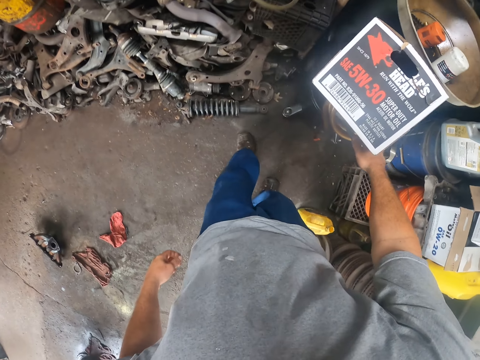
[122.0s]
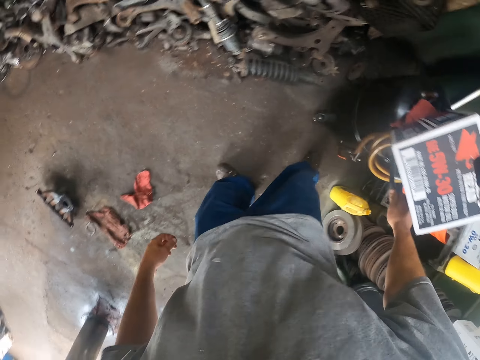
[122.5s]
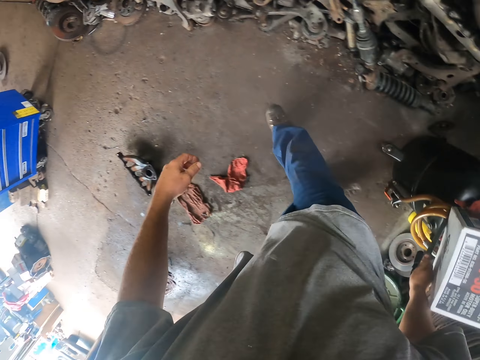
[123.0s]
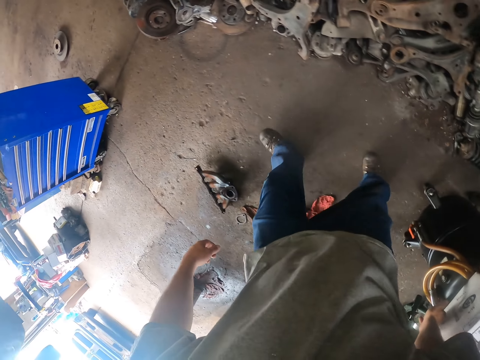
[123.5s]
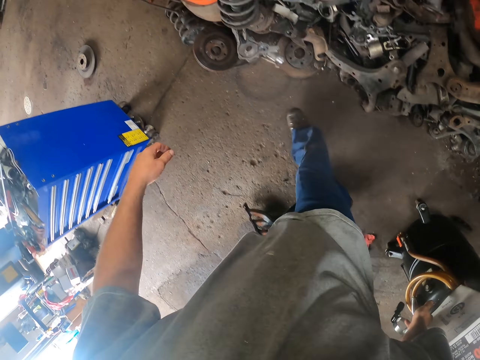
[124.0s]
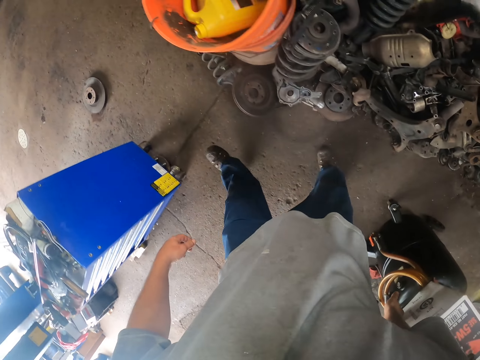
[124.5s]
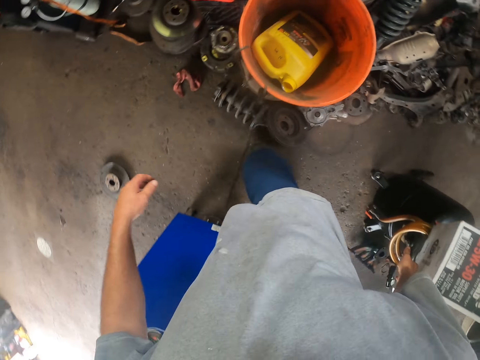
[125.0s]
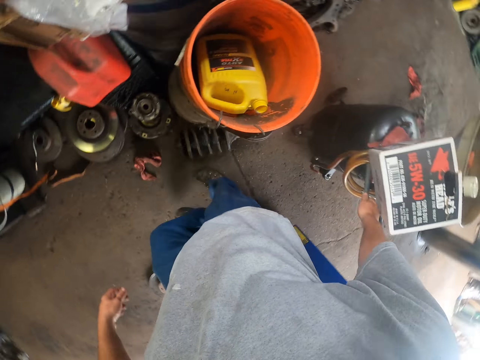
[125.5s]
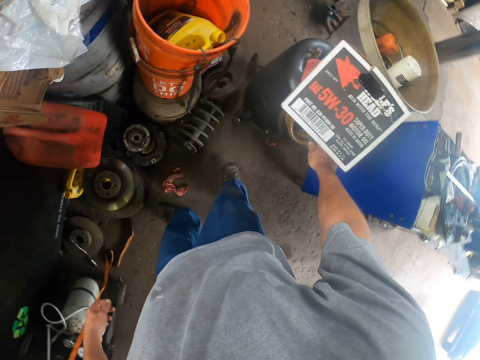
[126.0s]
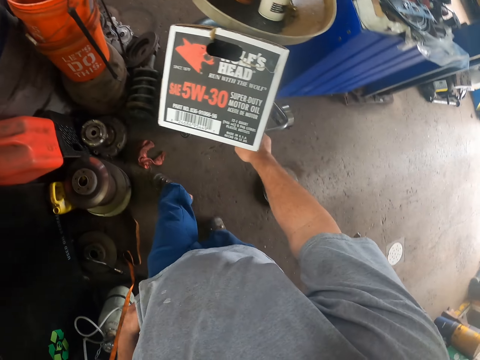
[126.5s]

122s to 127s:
The camera wearer pulls something with the tools.

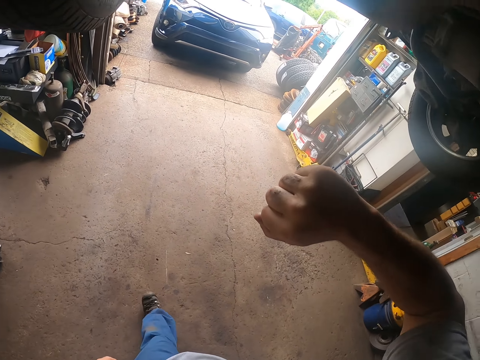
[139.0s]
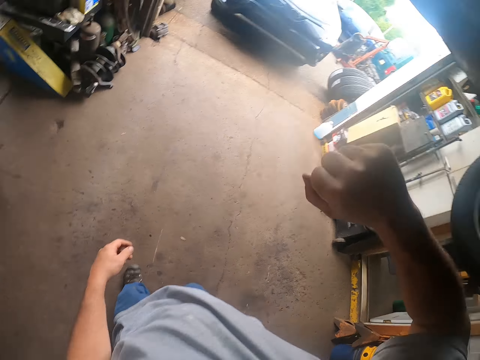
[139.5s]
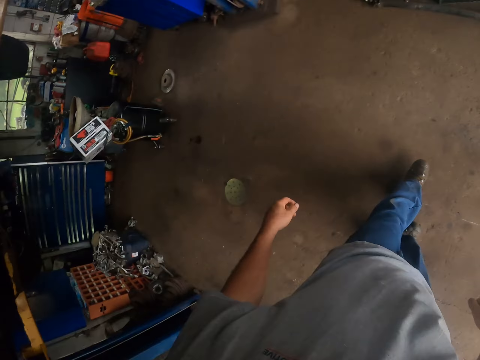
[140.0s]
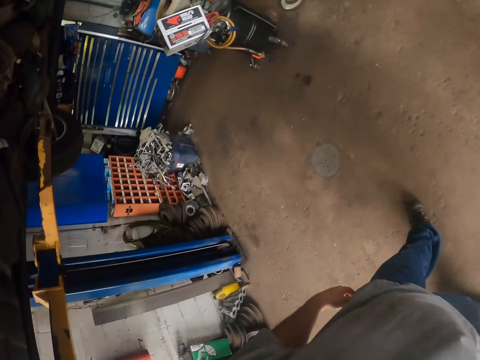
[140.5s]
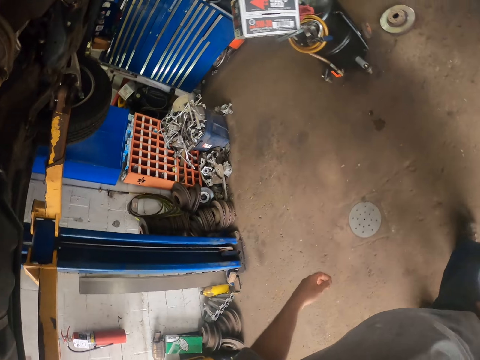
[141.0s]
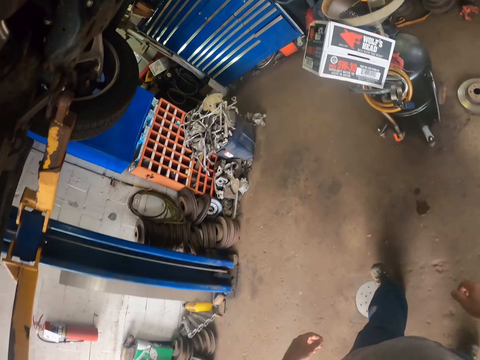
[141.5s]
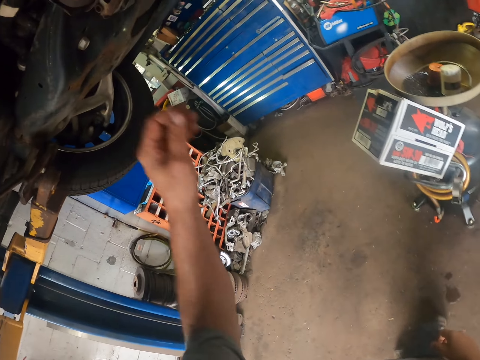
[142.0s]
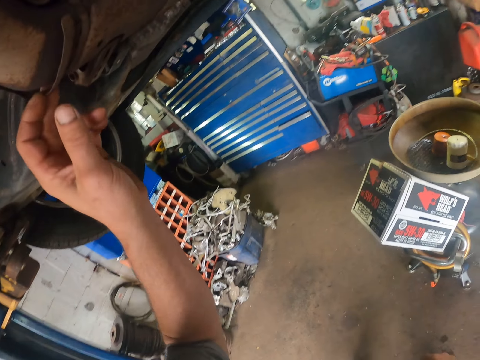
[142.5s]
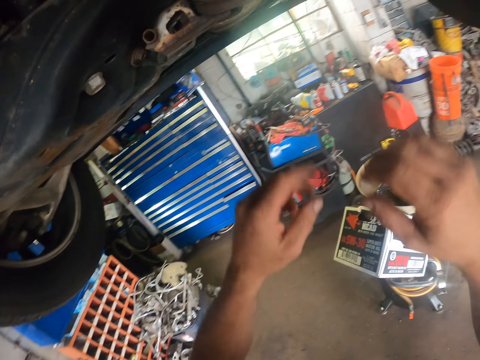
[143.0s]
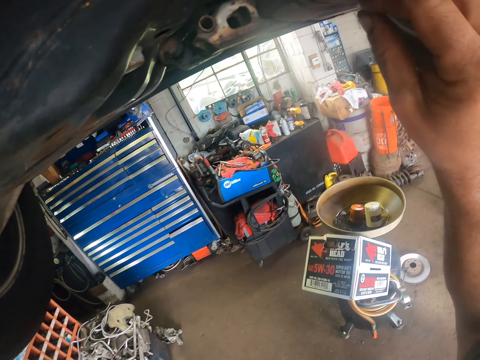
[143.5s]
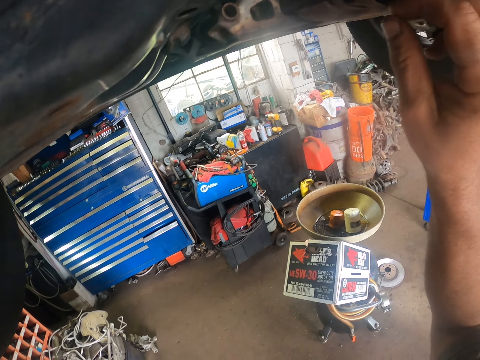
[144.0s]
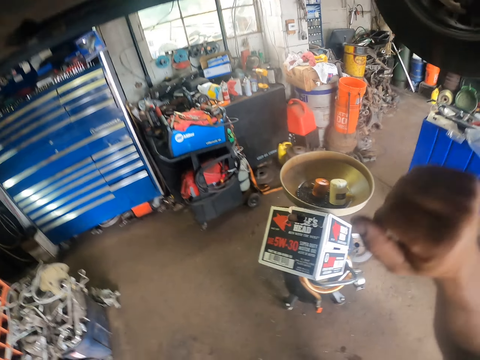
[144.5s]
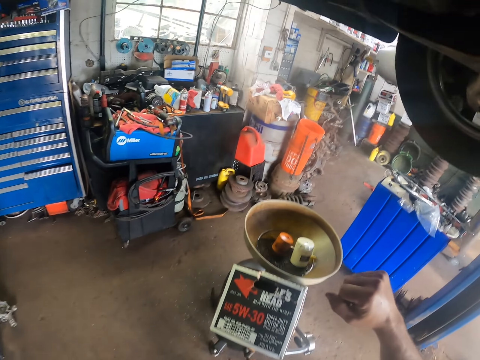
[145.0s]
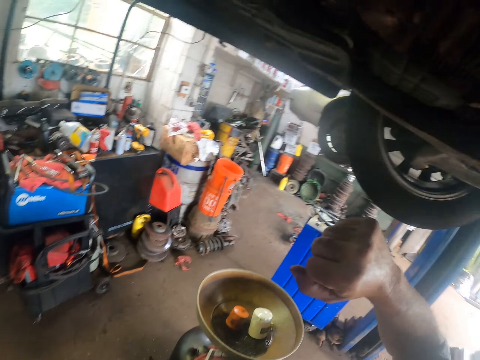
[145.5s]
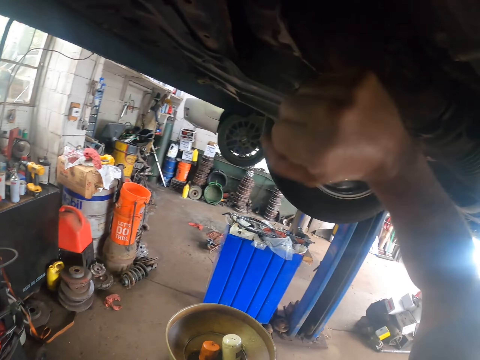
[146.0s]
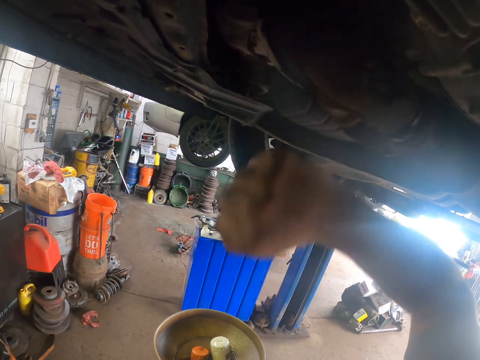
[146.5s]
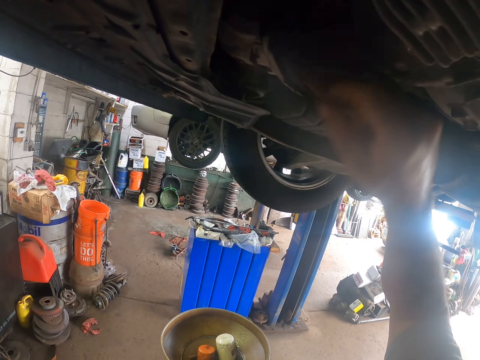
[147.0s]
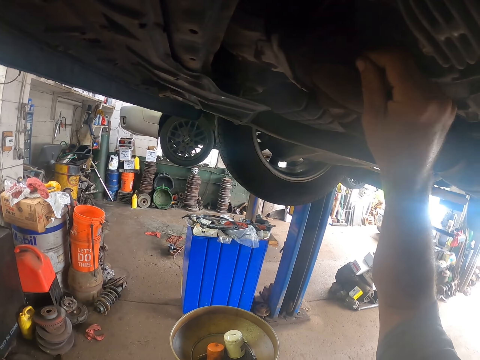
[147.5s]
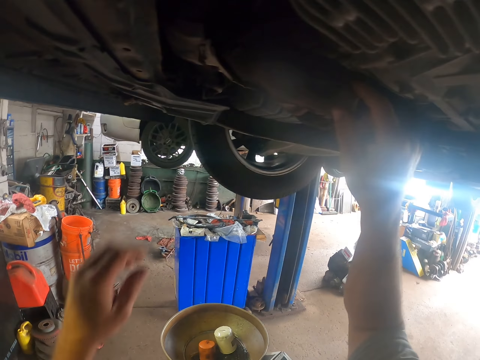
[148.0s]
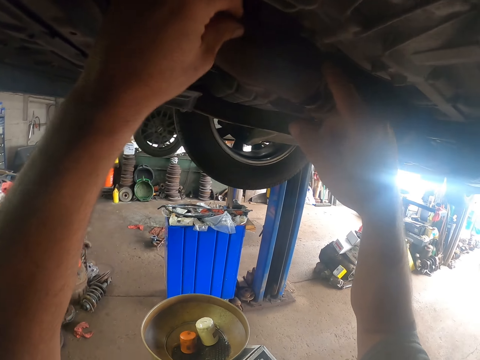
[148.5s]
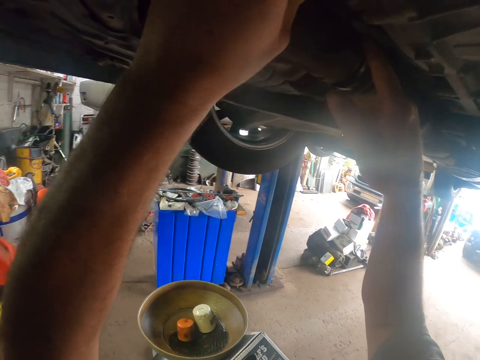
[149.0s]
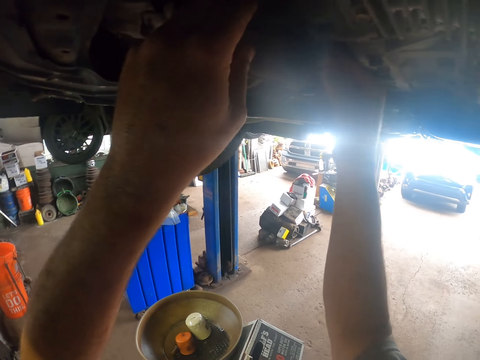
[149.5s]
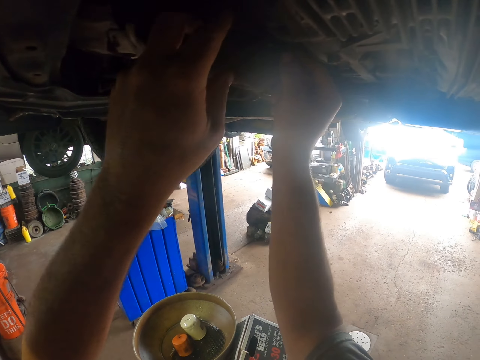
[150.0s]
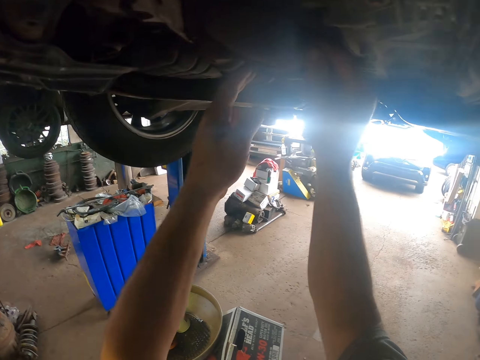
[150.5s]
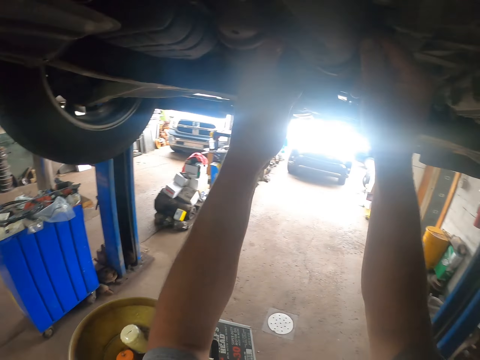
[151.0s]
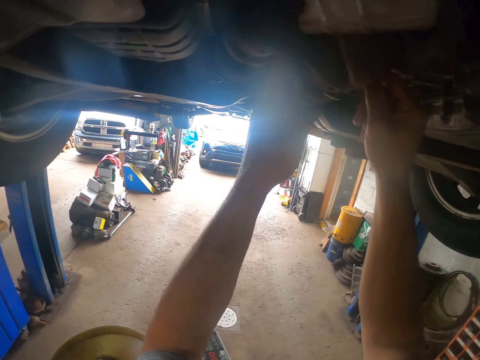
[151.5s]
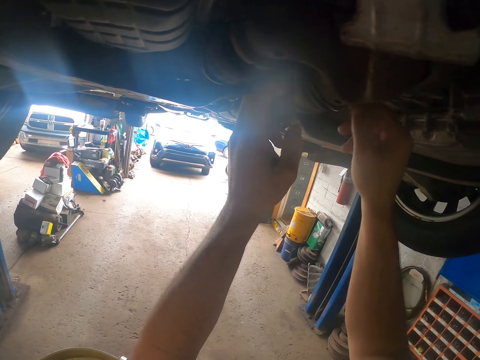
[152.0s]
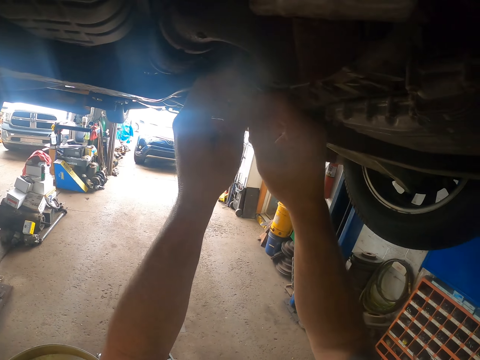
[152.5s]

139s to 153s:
The camera wearer walks around the garage. He looks at the car. He hits the car or pipe with his hand. He tries to remove something from the car.

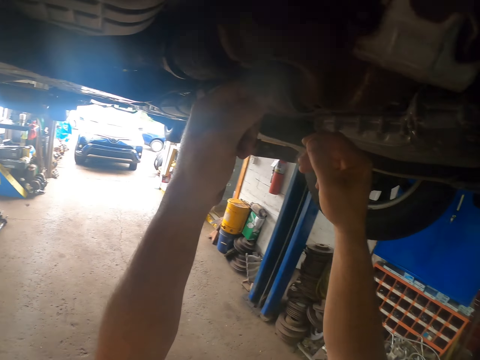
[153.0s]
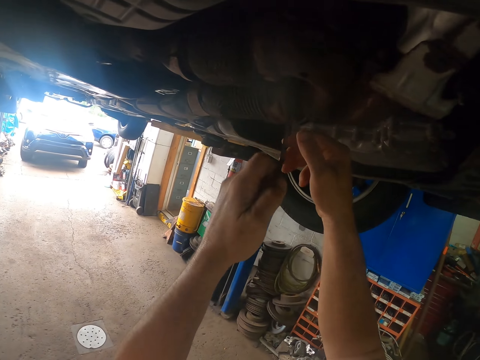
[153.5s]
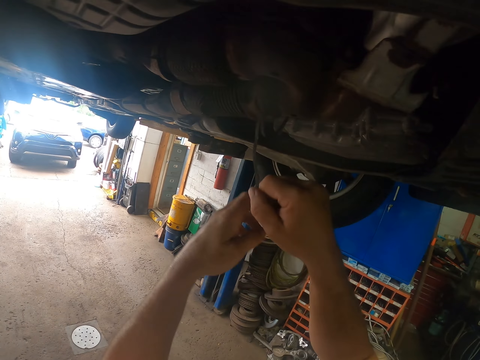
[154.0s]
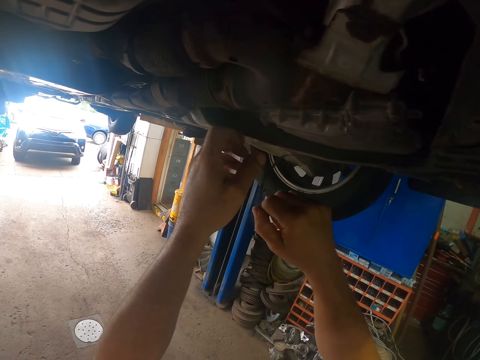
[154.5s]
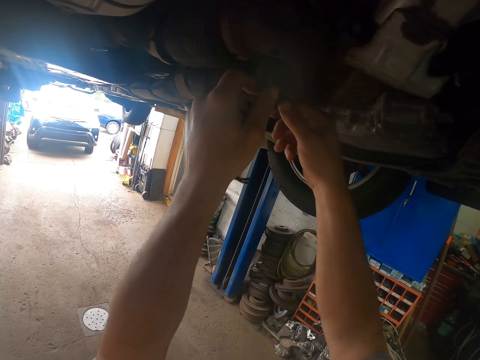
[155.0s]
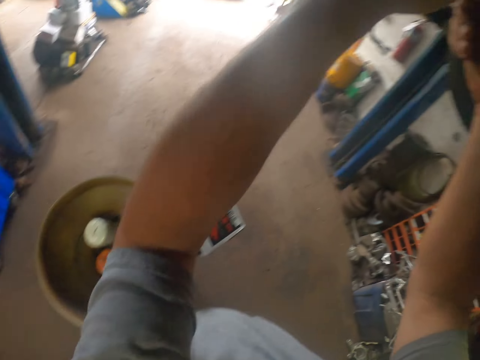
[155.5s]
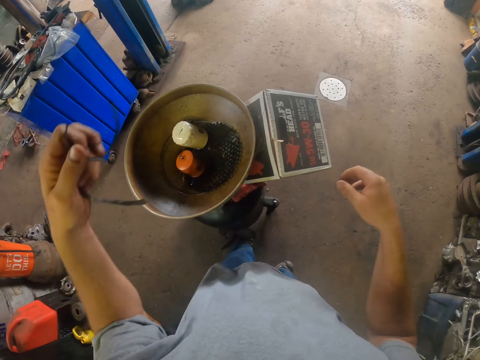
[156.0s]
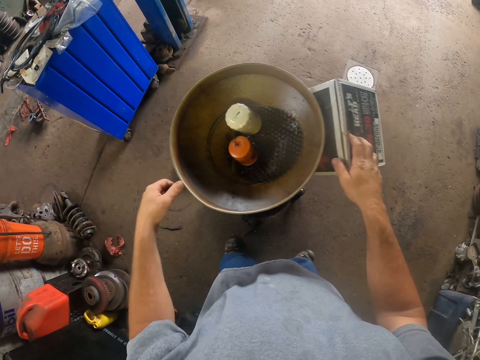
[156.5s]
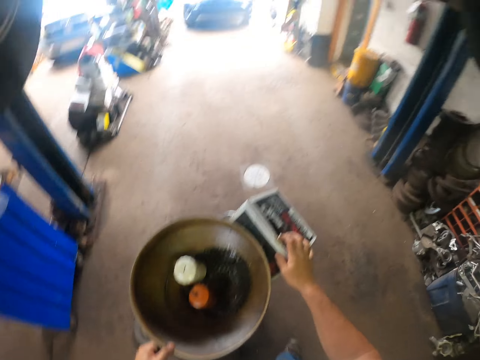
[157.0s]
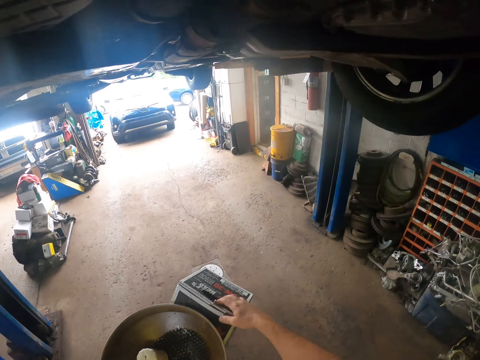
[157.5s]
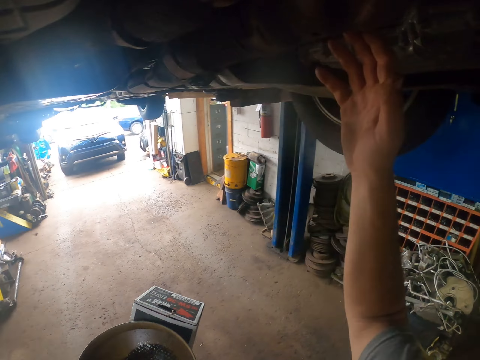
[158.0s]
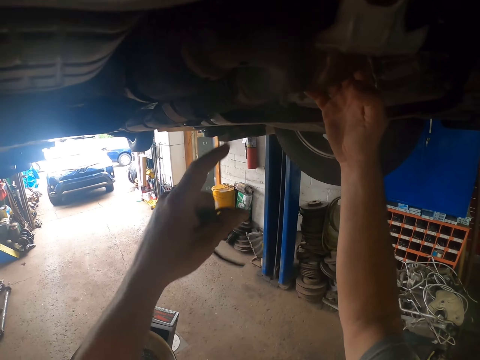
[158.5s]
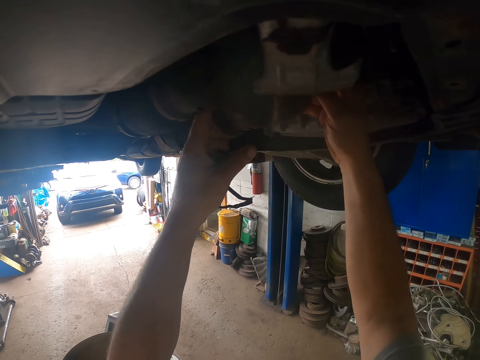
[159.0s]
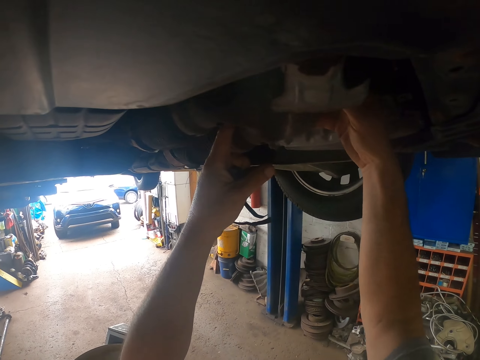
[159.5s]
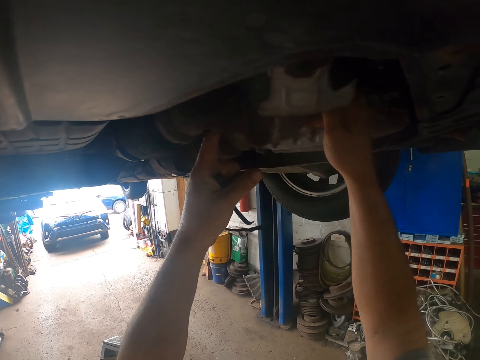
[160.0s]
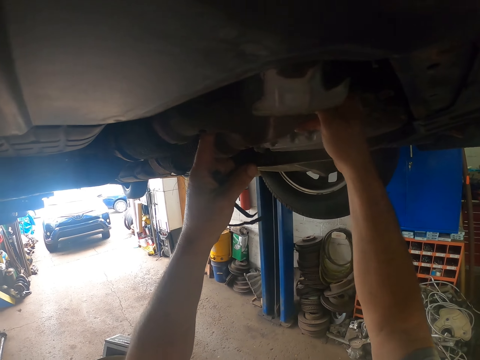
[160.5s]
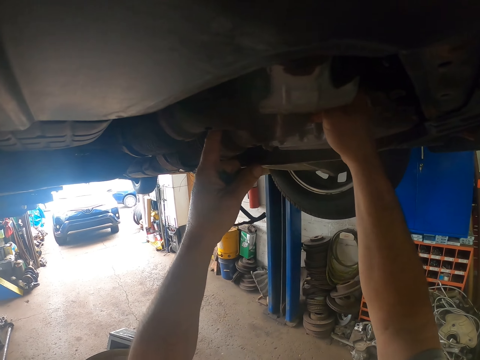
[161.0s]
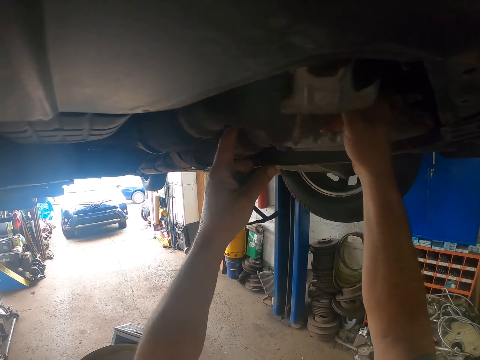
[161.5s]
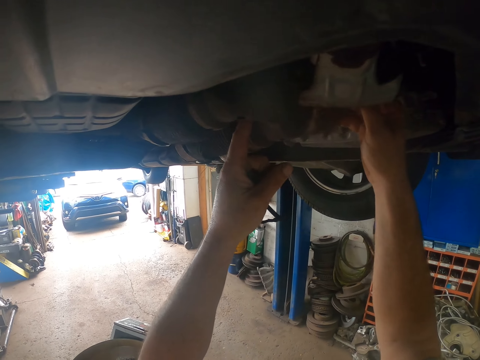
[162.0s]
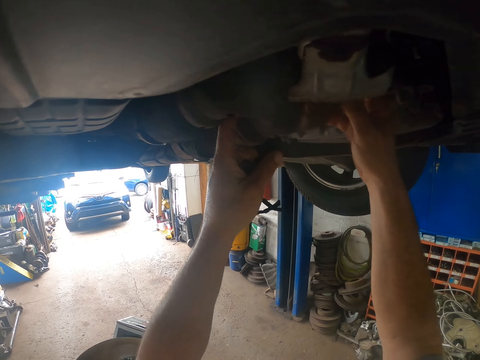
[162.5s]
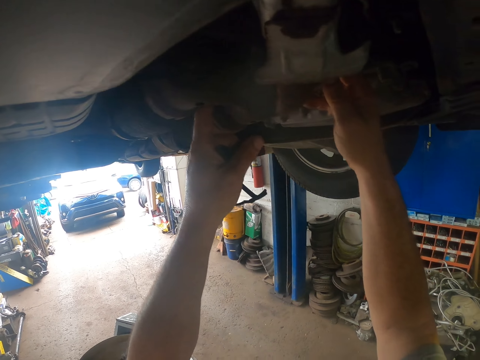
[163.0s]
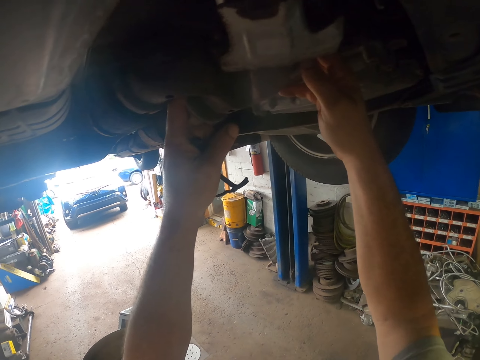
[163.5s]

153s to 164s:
The camera wearer pulls a pipe. They remove something from the car. They move something. They push something. They open a pipe valve. They try to remove something from the car.
